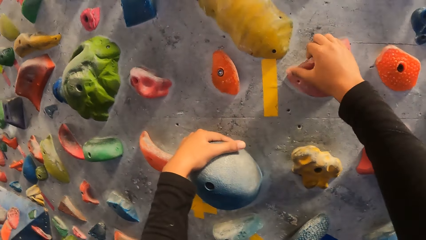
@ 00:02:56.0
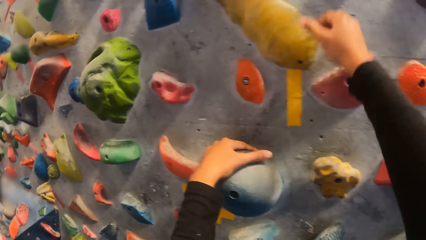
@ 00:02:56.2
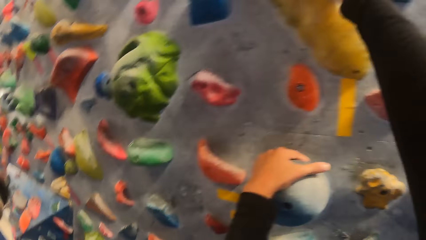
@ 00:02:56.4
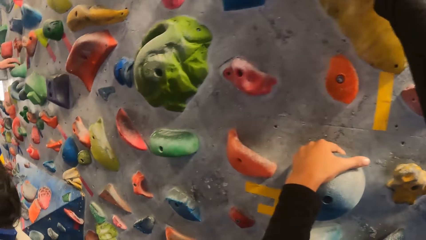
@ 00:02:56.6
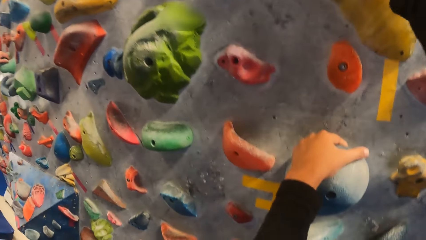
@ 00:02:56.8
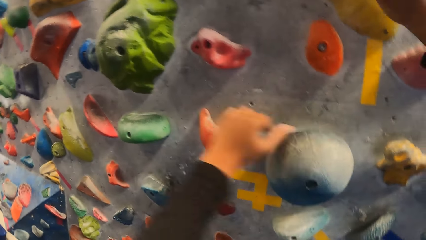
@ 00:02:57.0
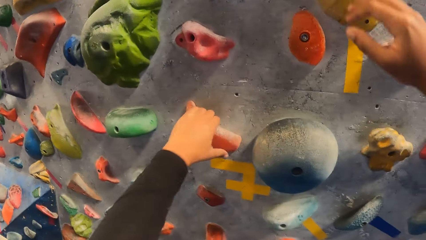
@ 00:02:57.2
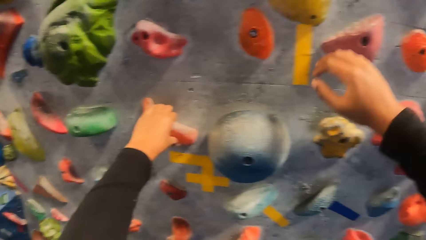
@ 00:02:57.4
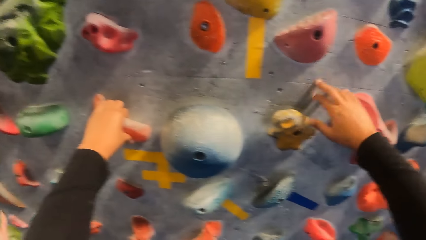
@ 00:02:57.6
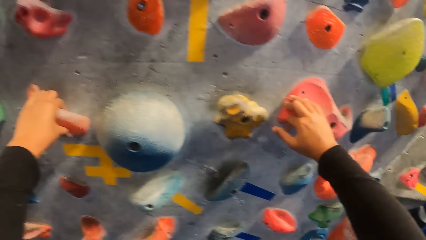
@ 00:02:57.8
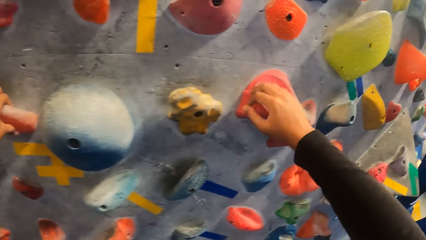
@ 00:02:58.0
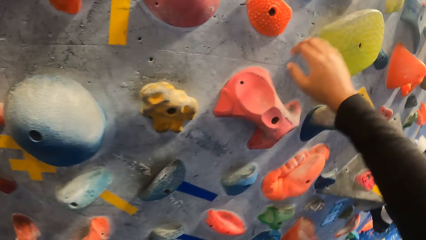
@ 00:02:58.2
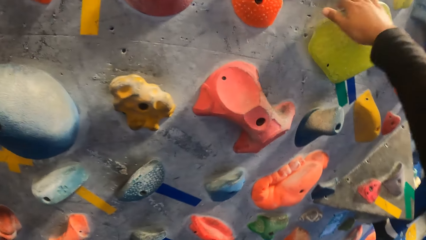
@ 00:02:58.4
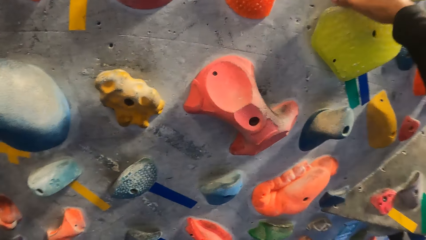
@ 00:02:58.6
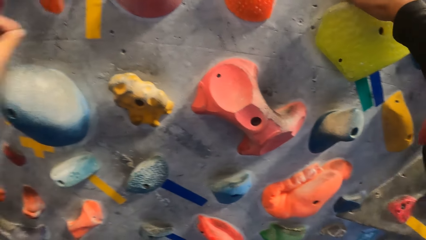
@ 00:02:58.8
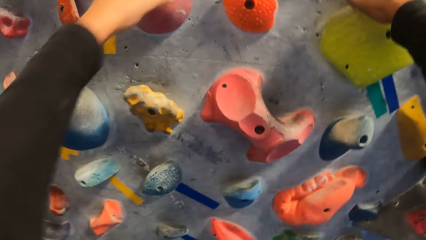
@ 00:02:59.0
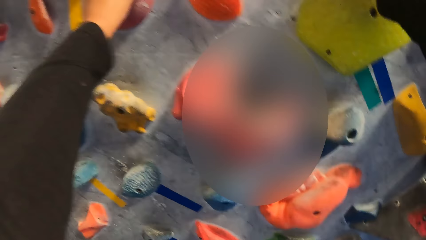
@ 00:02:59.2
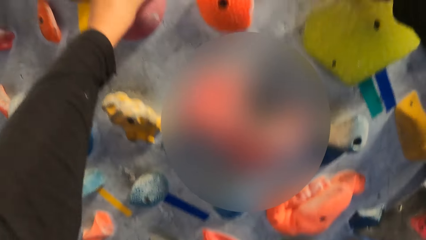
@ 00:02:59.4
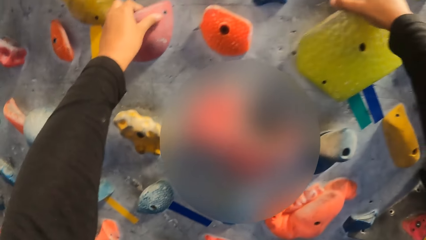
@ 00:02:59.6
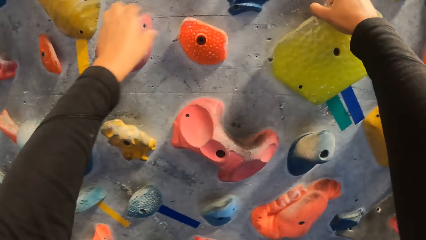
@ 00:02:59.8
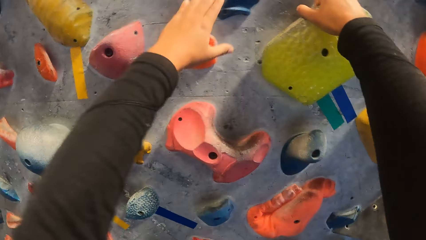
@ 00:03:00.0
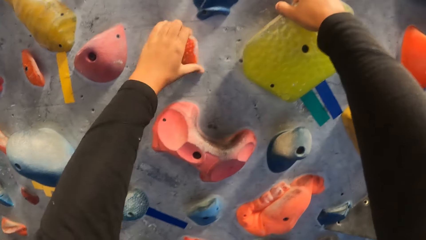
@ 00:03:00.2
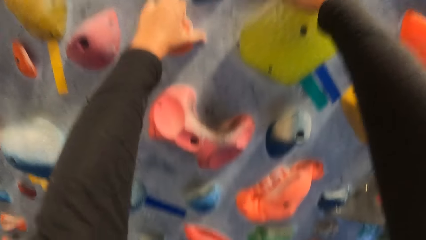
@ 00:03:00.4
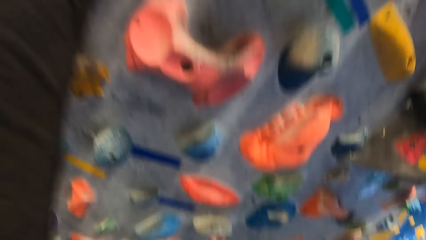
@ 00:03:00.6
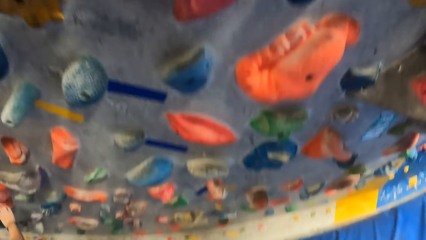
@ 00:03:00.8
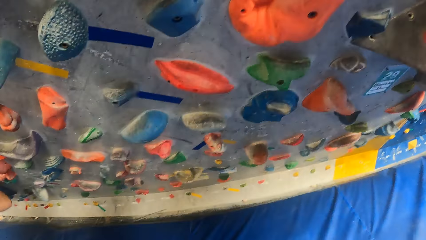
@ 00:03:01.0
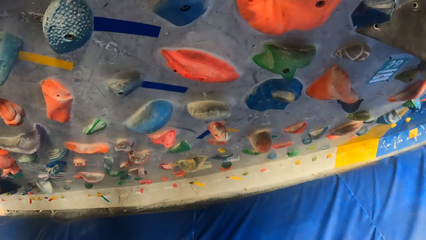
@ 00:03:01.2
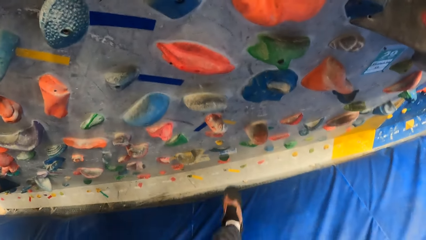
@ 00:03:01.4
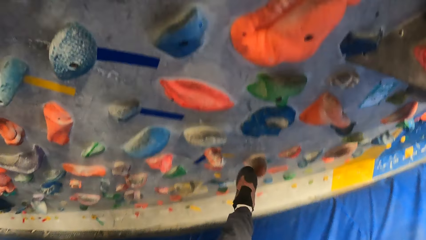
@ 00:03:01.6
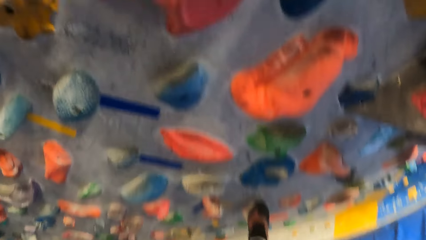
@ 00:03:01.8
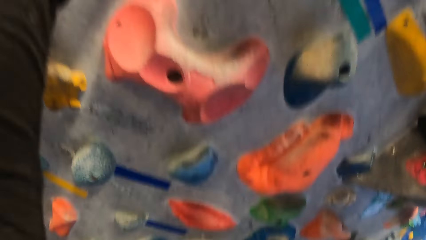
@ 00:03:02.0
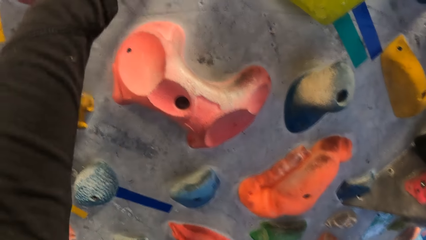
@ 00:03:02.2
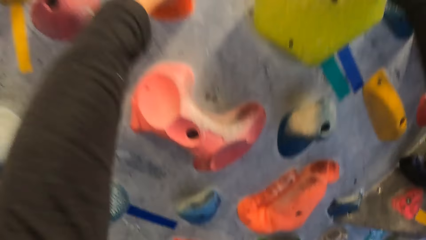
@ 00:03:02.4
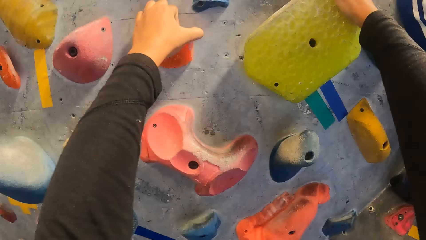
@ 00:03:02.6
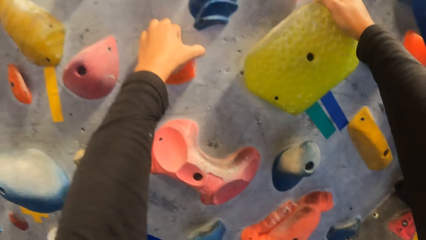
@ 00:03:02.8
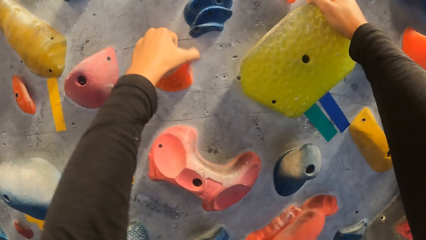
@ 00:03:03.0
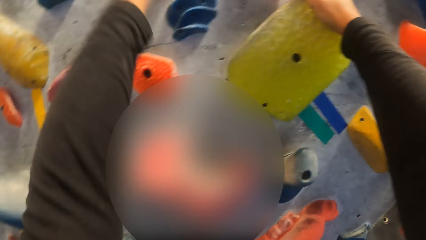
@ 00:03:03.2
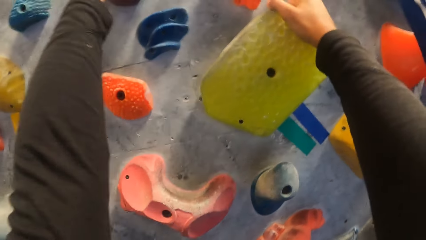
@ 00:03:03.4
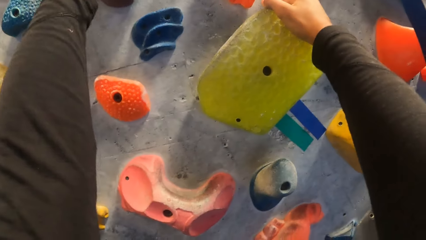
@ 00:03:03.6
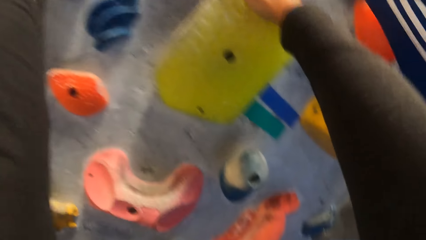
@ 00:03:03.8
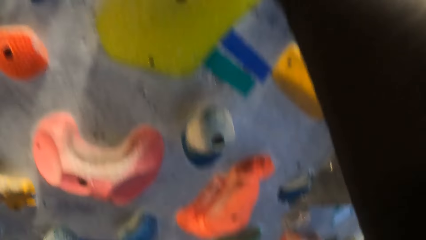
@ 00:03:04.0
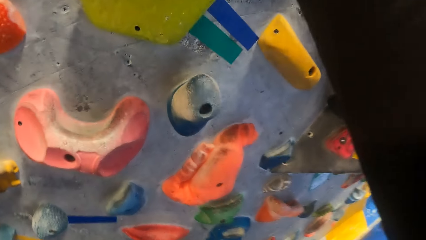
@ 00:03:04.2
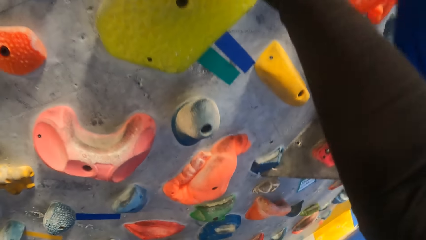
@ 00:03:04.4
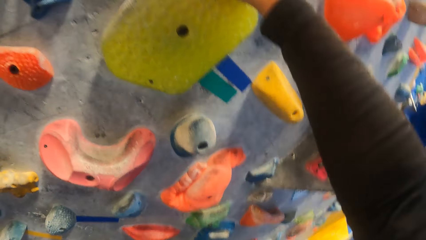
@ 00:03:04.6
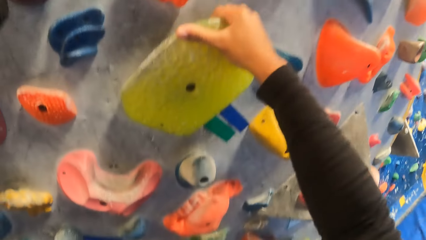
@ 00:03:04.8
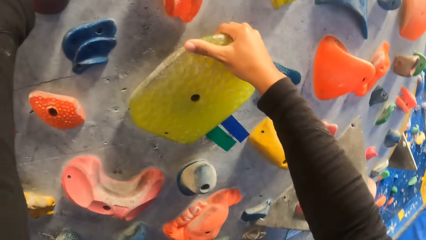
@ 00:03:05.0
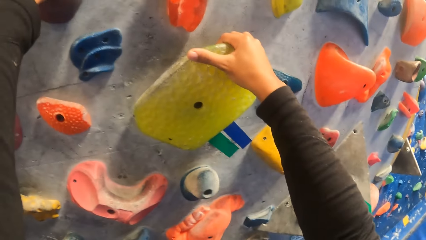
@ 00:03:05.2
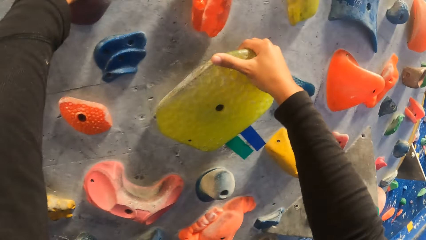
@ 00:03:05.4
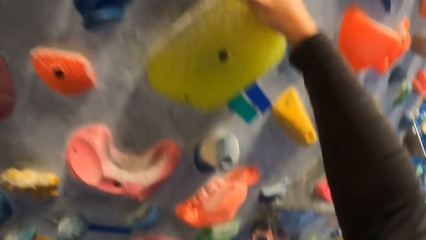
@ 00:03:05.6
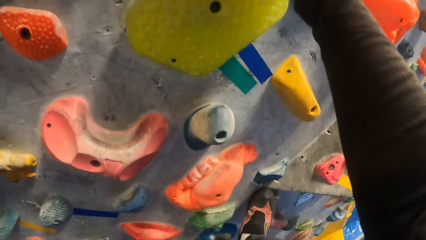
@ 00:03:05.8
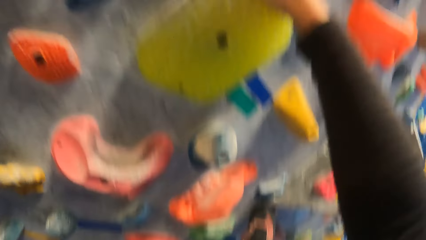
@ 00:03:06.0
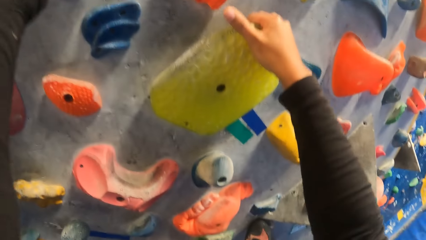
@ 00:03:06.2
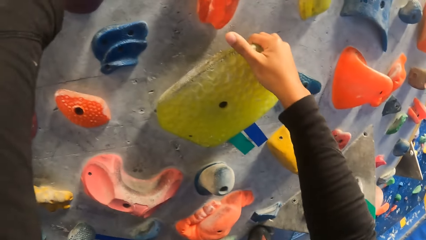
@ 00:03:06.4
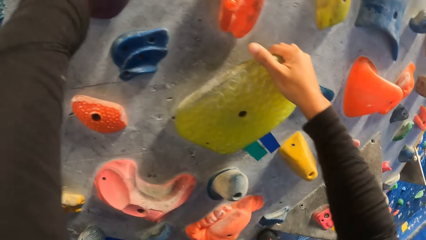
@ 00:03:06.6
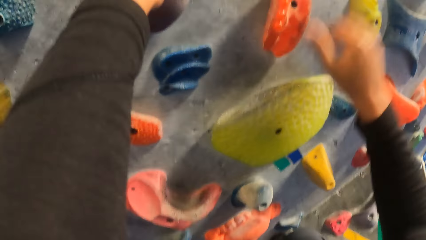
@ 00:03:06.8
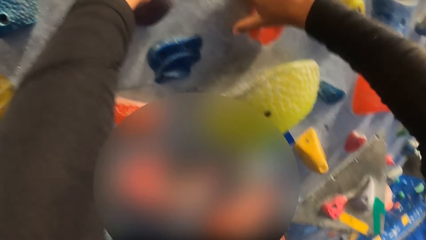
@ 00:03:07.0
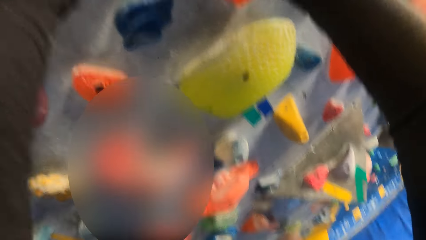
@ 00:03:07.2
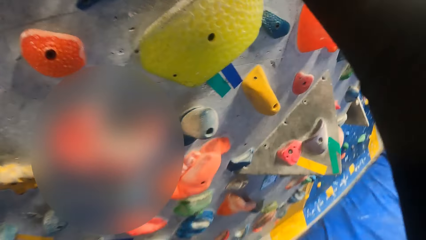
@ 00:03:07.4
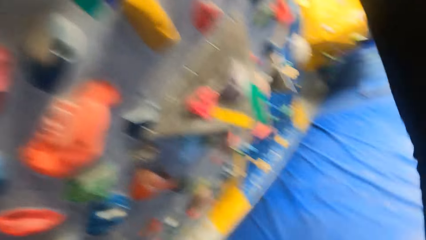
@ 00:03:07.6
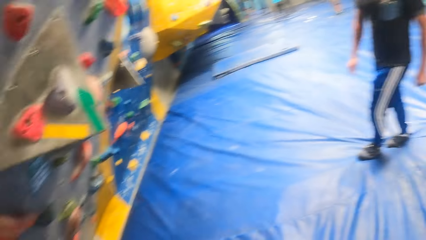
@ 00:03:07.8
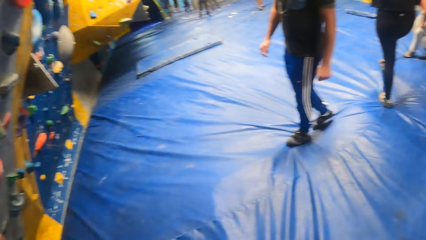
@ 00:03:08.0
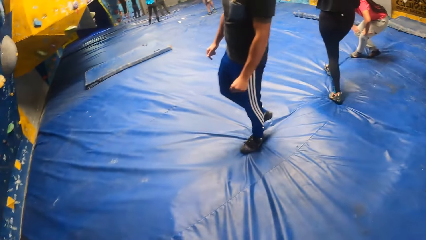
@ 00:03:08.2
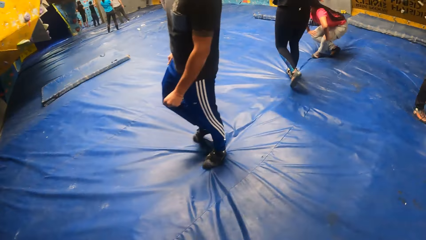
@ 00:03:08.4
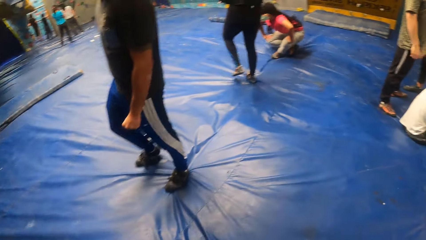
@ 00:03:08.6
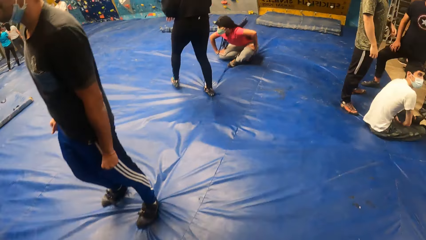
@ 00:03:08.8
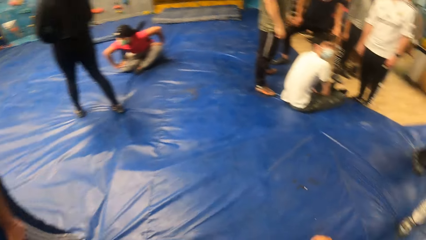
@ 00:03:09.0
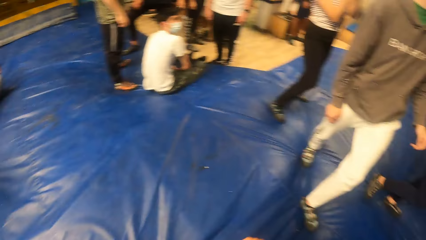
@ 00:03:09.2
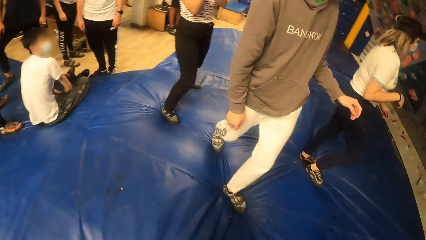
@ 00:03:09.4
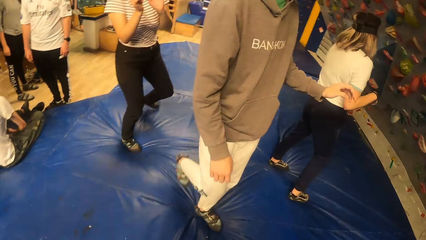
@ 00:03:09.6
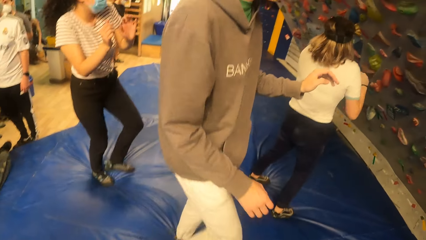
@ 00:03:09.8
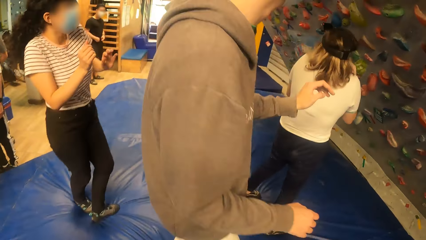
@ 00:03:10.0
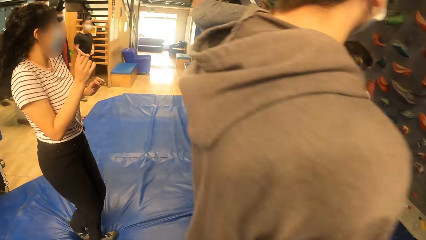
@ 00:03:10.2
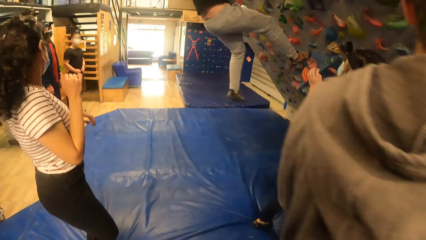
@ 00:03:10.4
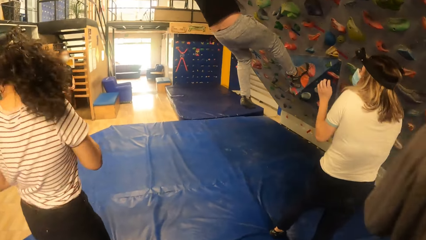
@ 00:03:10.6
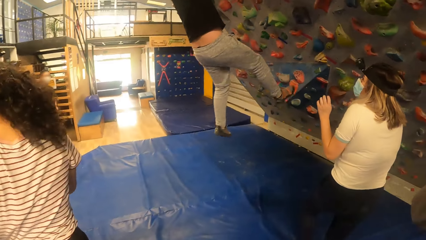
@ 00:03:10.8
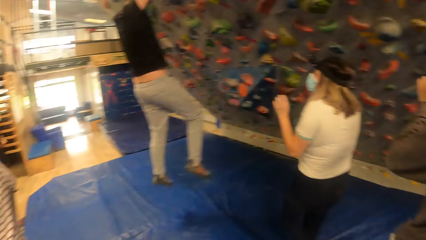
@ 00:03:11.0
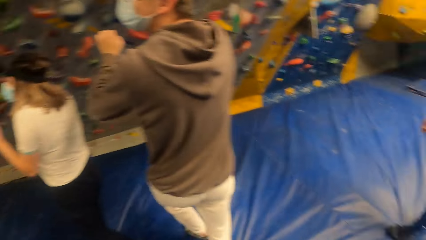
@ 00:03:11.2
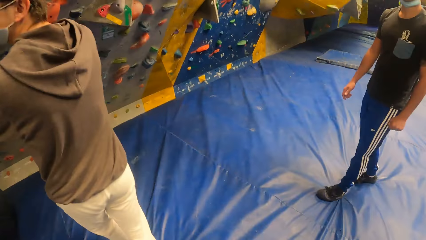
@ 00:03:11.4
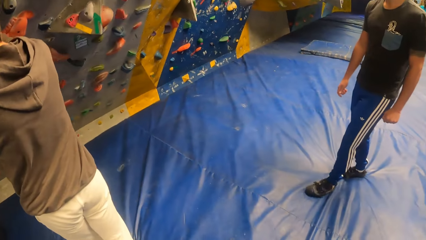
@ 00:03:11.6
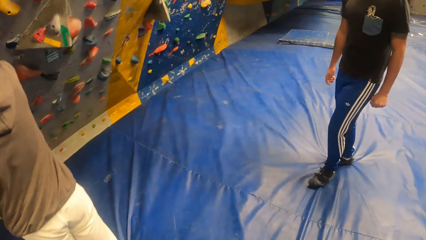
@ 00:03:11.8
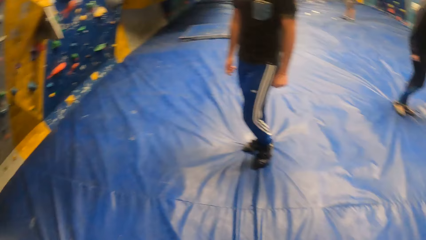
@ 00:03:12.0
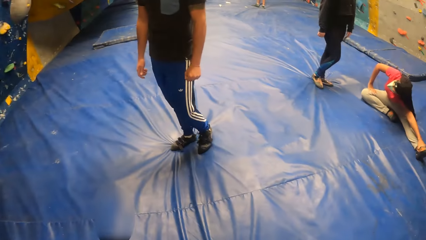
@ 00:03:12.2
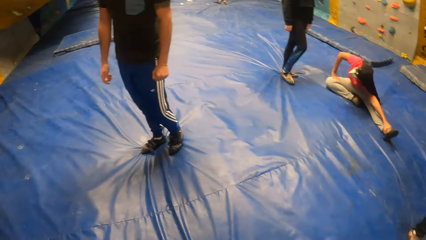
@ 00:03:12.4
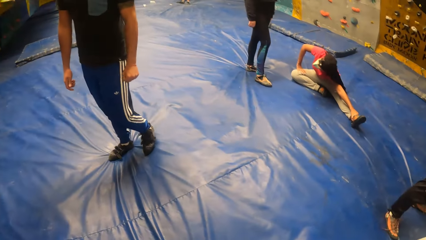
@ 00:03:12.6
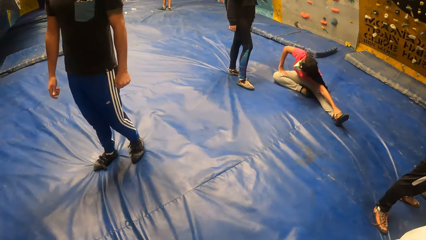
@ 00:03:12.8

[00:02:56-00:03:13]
The camera wearer moves her hands along the surface of the rock climbing wall. She climbs the rock climbing wall. She jumps on the foam mattress. She looks around.
